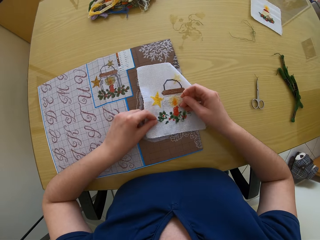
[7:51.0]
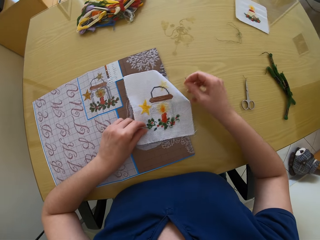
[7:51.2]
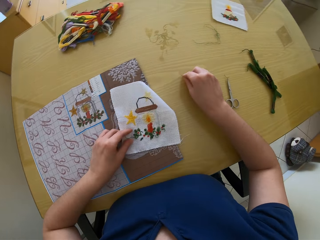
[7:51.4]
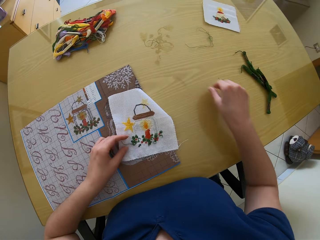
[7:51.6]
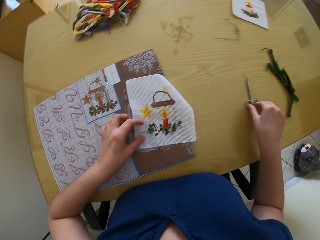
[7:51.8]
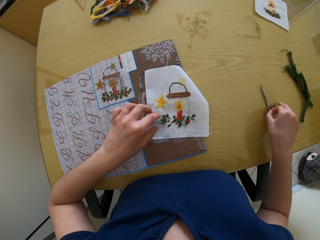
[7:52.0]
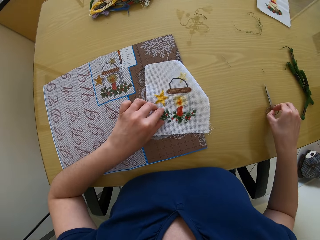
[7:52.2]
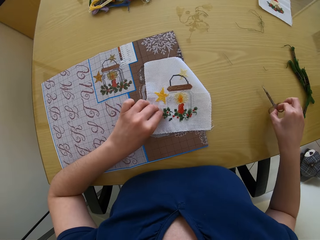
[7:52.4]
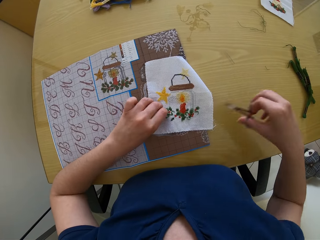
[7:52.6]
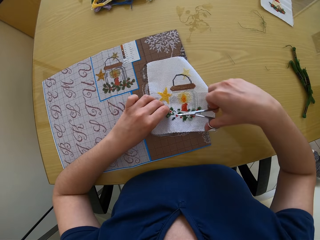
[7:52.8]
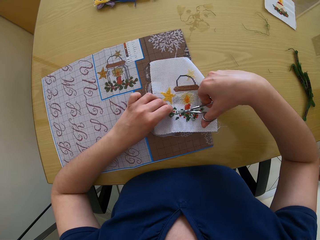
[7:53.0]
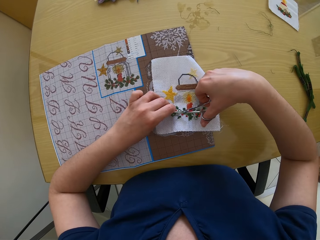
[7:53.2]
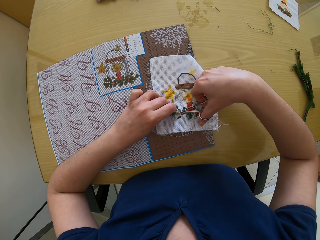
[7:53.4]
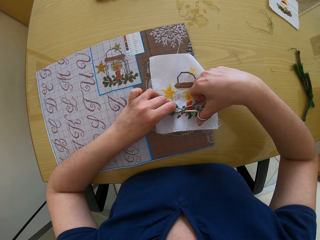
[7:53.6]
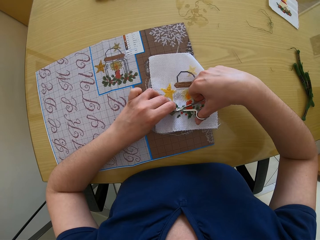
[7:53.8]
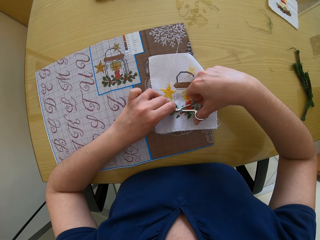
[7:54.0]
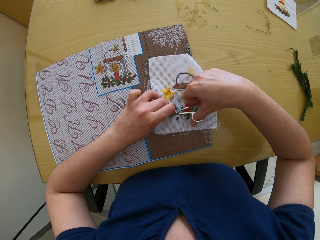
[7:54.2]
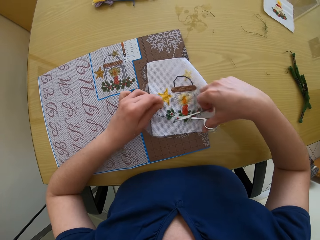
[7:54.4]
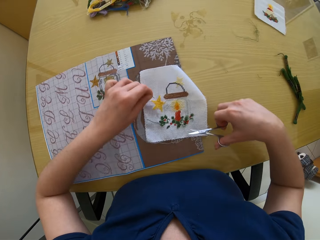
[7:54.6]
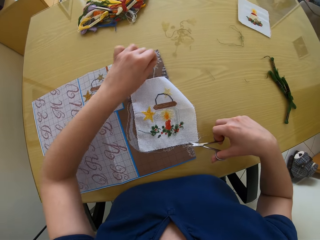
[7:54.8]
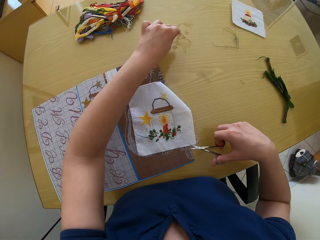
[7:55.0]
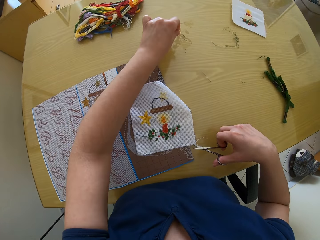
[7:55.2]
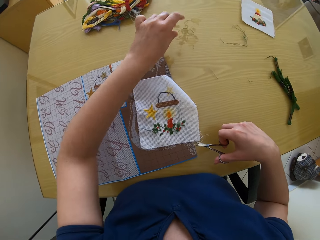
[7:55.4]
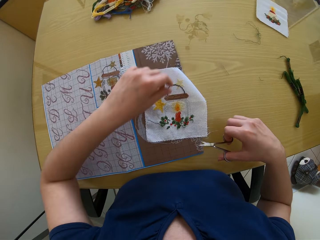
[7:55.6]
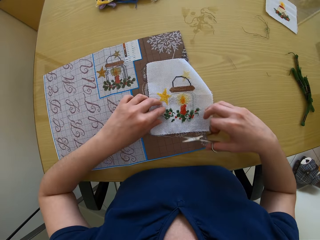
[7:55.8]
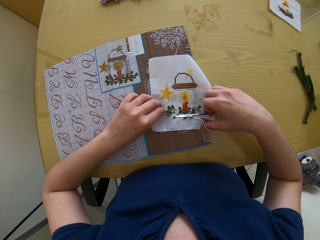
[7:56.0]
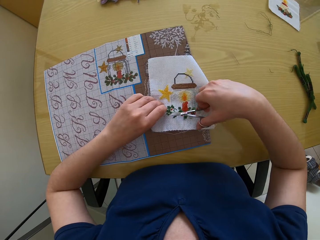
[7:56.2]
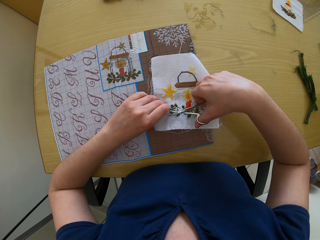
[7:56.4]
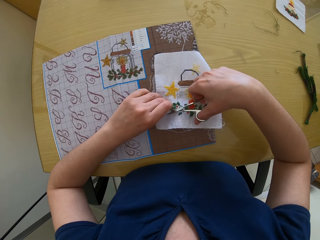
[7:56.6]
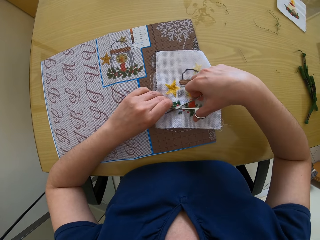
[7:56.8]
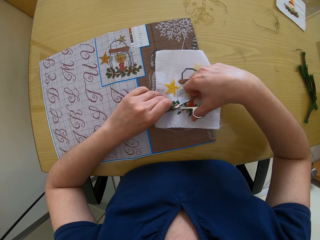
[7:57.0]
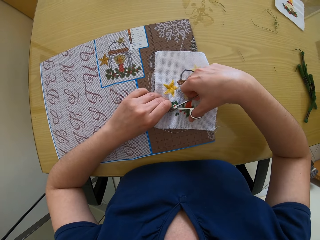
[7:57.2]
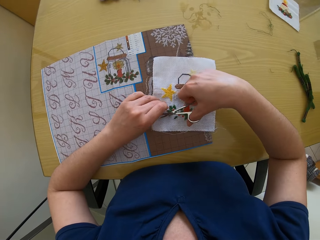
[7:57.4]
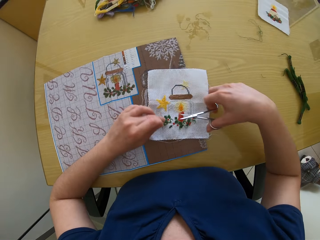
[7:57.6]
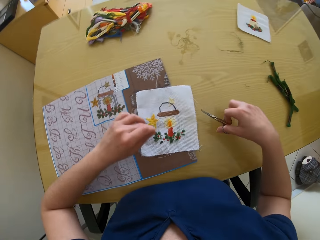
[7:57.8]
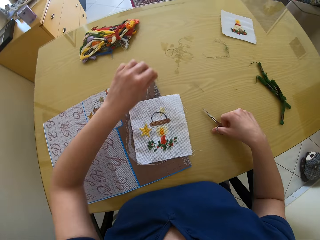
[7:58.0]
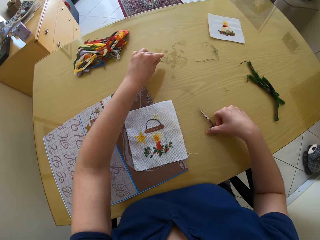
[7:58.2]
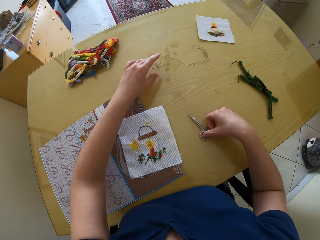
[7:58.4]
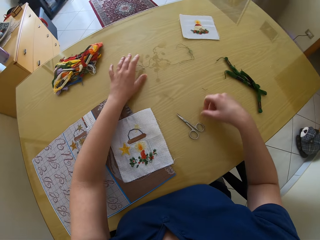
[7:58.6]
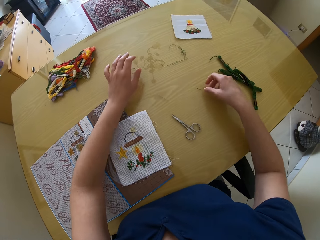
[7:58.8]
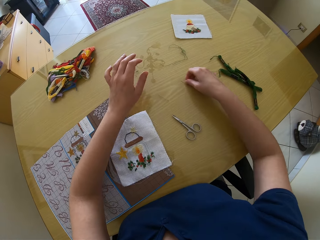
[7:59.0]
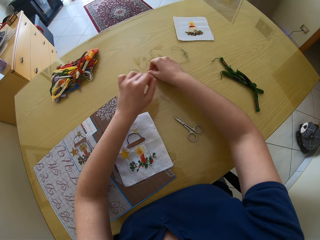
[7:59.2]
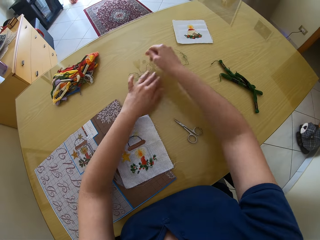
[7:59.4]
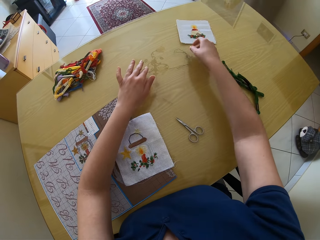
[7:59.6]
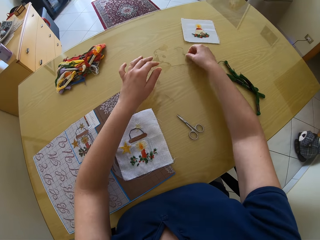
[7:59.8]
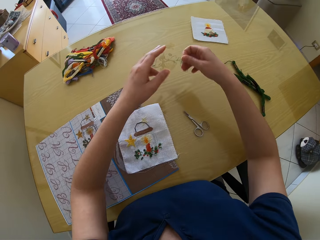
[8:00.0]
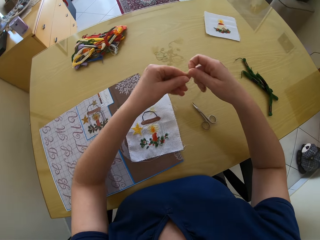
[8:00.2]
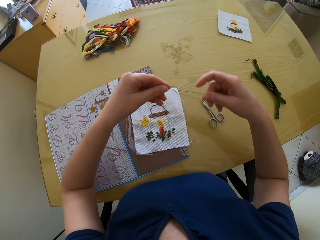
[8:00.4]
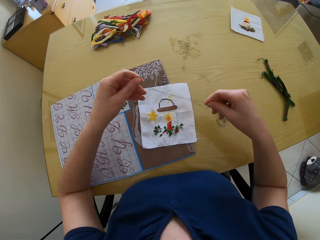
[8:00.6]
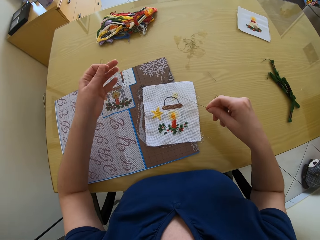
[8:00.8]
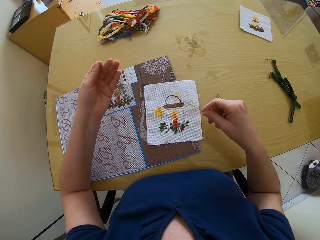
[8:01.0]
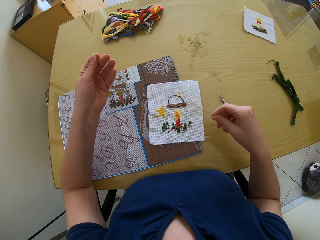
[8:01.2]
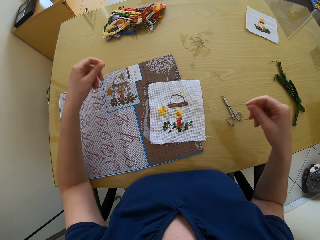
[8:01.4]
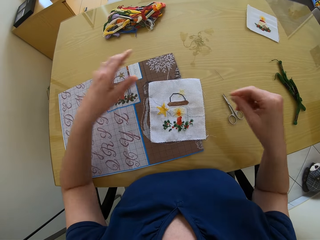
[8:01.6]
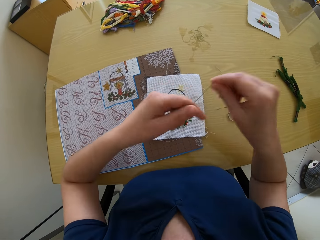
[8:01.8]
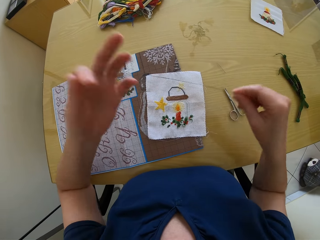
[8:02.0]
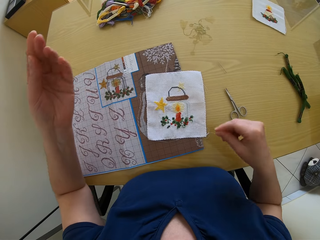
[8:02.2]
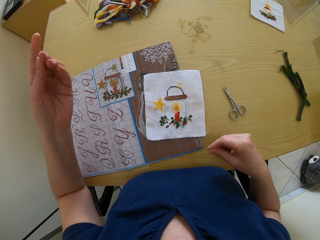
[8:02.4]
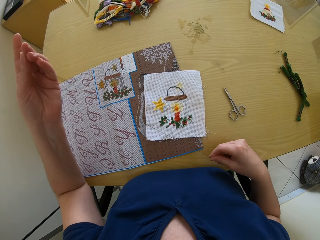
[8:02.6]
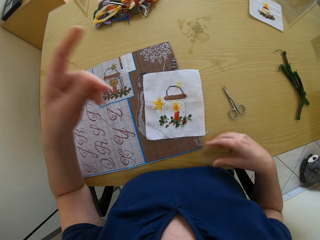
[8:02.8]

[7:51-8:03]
The camera wearer picks up the scissors on the table with her right hand. She cuts a thread from the cloth with the scissors in her right hand. She drops the thread on the table with her left hand. She cuts a thread from the cloth with the scissors in her right hand. She drops the scissors on the table with her right hand. She picks up thread from the table with her right hand.

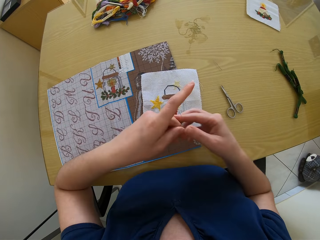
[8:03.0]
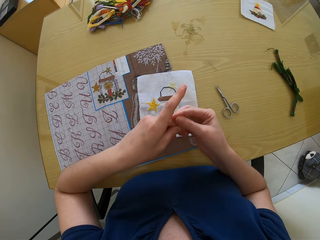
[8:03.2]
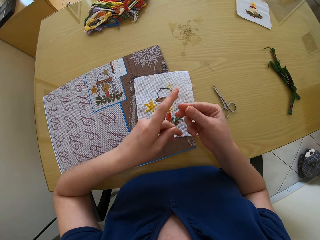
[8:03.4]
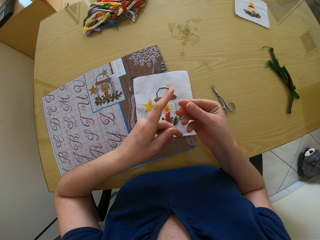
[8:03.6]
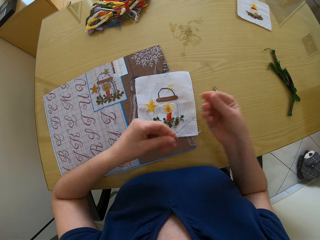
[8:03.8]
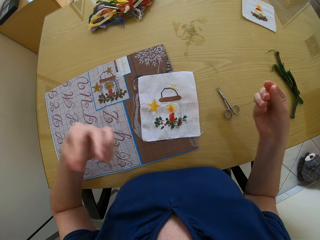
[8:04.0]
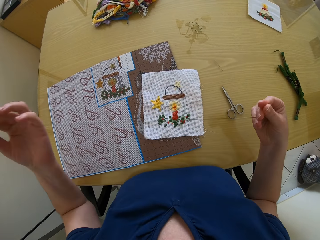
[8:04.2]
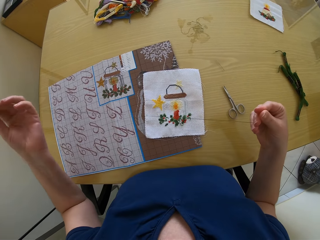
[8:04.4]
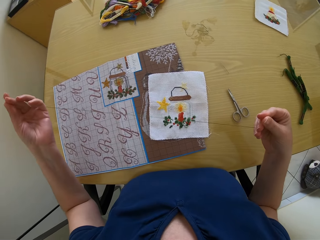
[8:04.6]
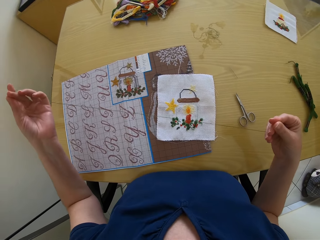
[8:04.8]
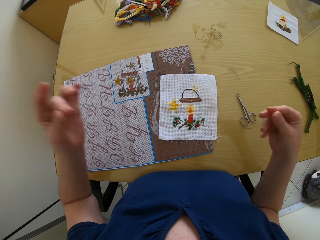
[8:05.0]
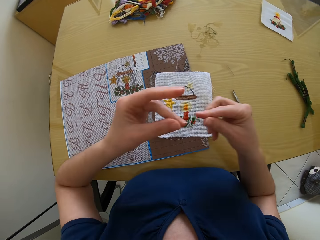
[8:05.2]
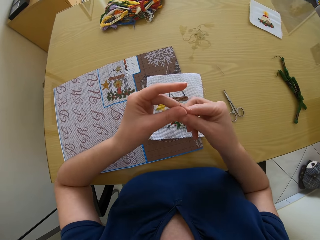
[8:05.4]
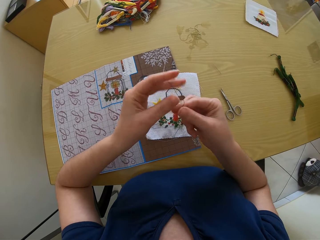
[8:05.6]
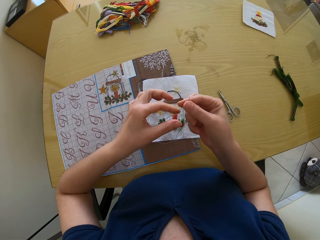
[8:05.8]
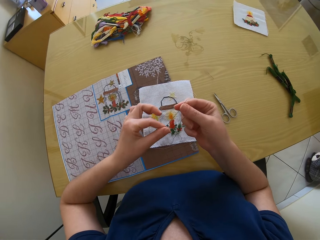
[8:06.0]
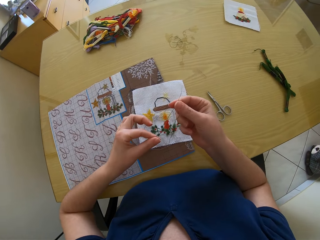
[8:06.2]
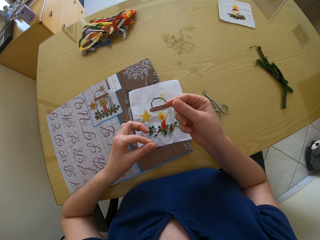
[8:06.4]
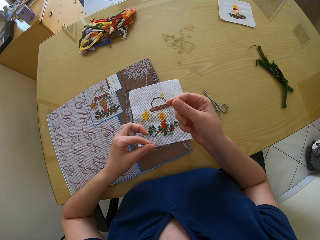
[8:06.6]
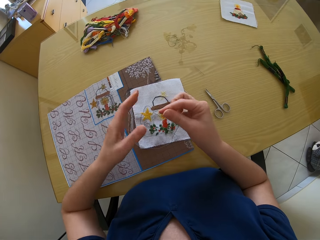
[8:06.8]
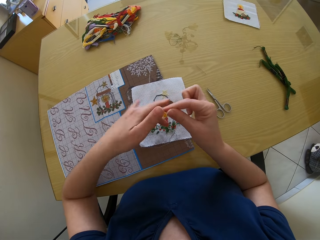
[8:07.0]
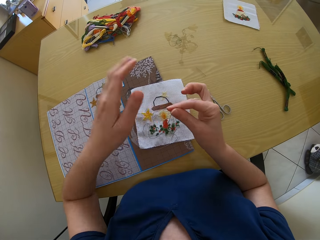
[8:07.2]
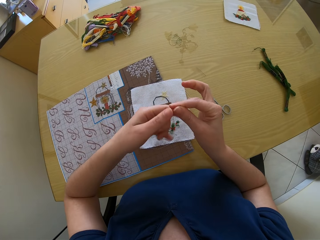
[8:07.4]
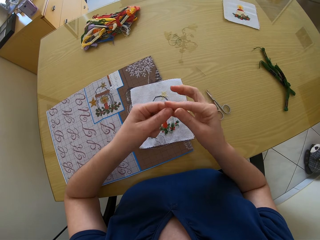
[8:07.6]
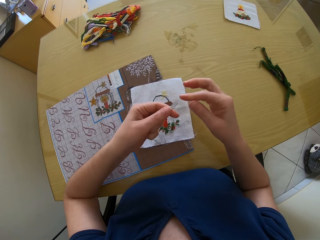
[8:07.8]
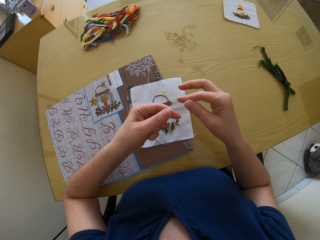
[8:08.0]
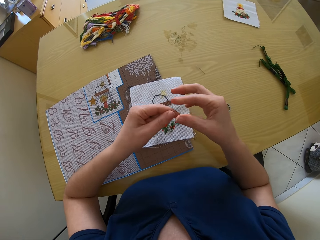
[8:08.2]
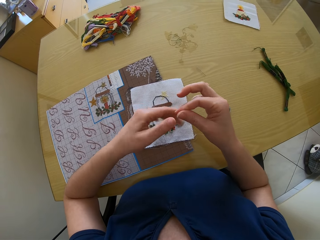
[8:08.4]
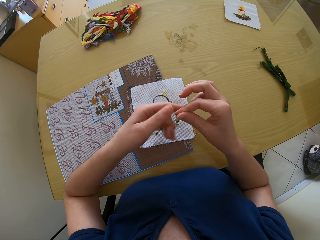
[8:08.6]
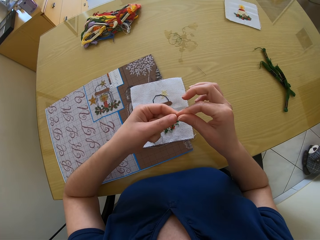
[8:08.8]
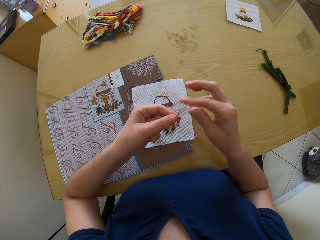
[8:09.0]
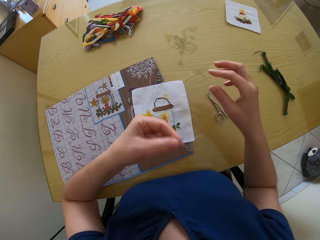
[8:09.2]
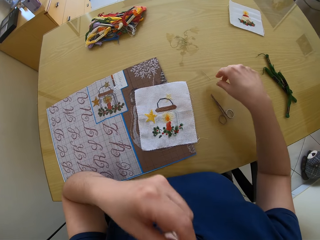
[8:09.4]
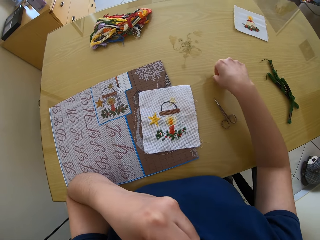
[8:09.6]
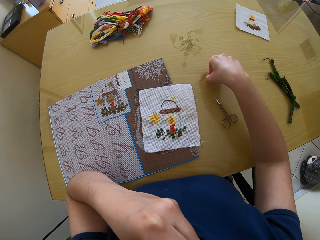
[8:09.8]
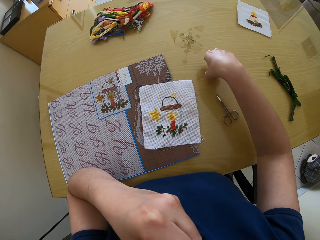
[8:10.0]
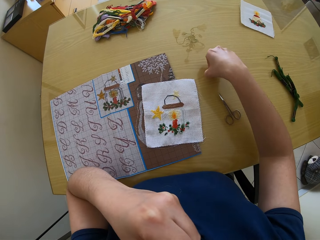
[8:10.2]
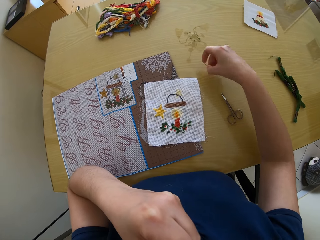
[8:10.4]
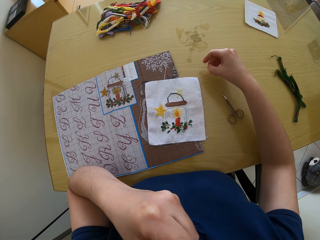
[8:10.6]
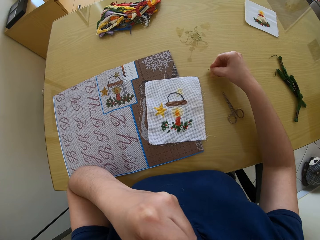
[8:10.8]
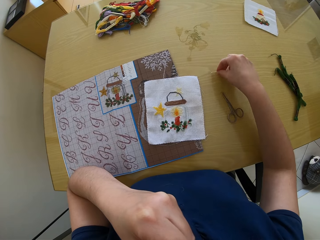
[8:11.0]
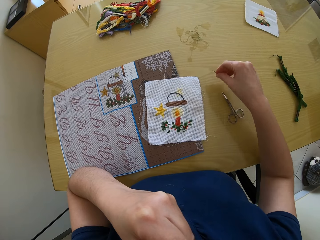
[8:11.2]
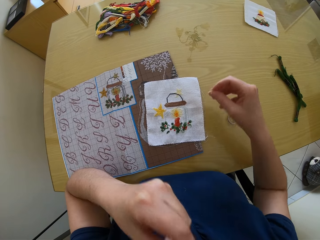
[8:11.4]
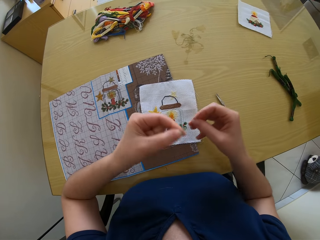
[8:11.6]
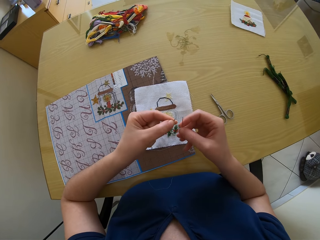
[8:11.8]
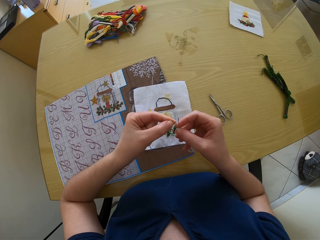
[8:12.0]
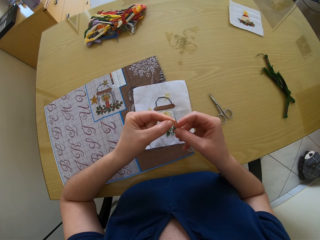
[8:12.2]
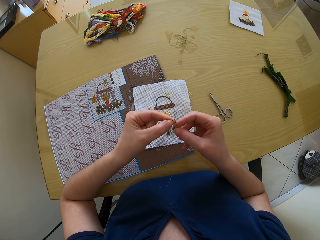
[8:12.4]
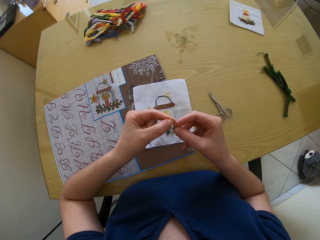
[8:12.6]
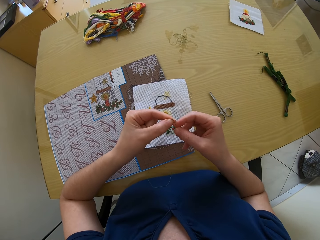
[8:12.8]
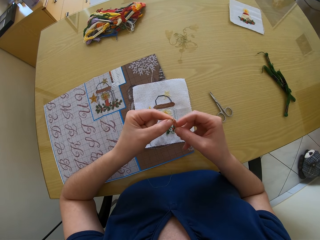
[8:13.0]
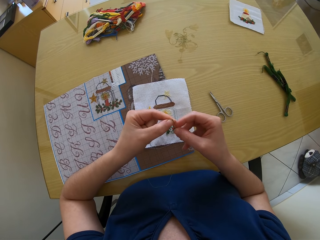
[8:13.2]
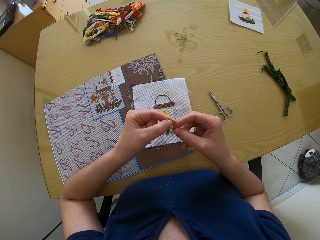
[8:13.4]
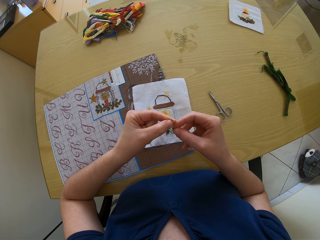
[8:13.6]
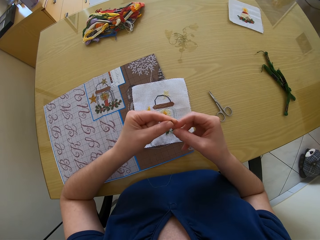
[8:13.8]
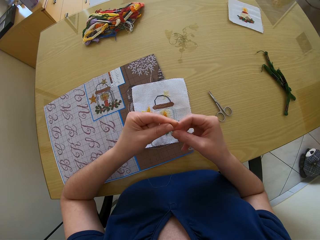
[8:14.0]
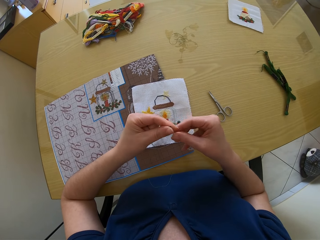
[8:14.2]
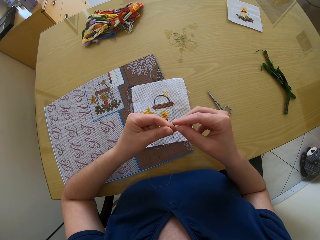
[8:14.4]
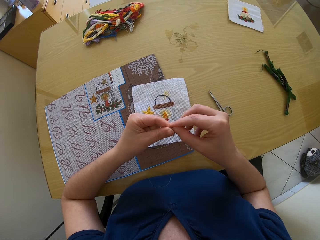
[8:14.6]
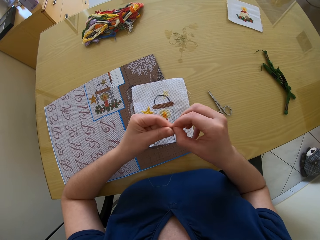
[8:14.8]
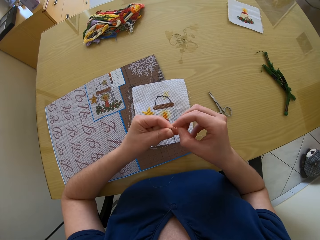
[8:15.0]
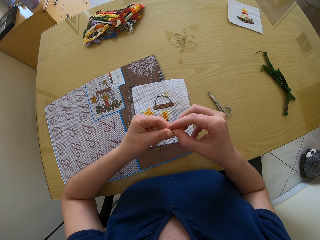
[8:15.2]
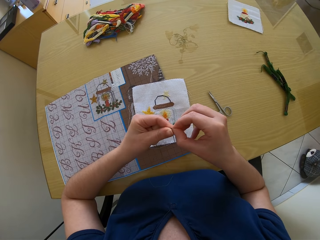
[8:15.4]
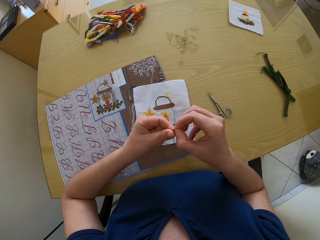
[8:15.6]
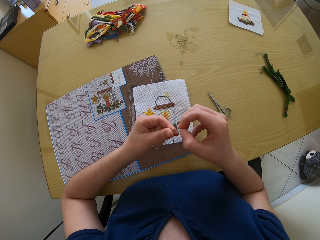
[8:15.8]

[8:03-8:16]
The camera wearer adjusts the thread. She picks up the needle on the table with her right hand. She passes the thread through the needle eye with her right hand.
